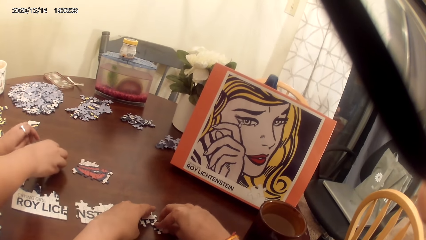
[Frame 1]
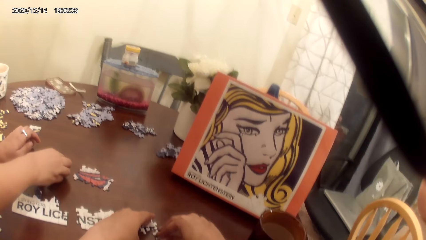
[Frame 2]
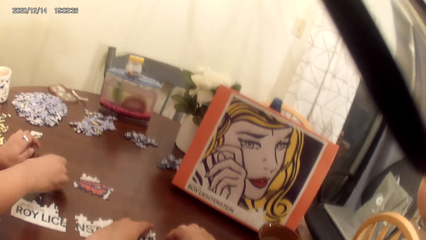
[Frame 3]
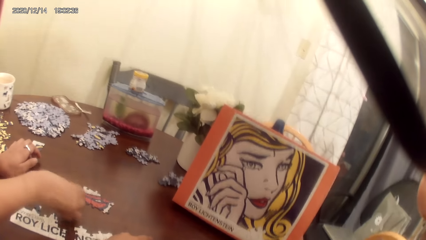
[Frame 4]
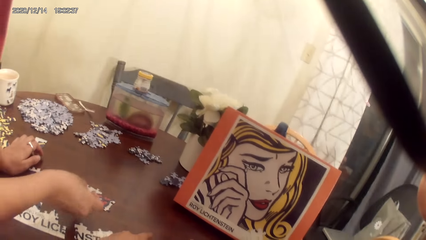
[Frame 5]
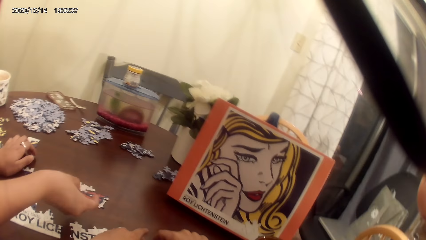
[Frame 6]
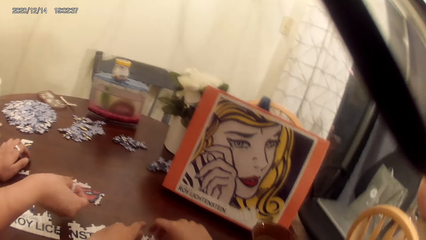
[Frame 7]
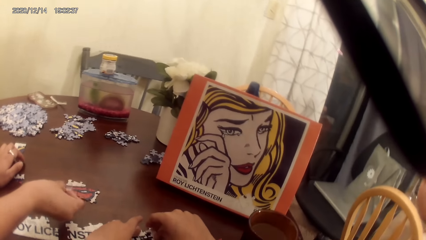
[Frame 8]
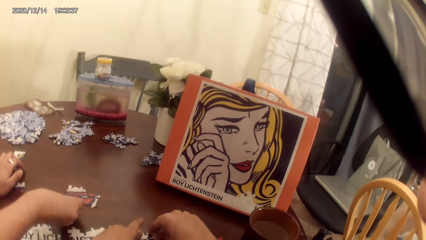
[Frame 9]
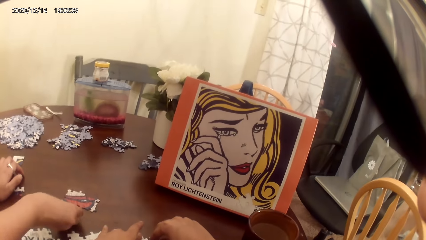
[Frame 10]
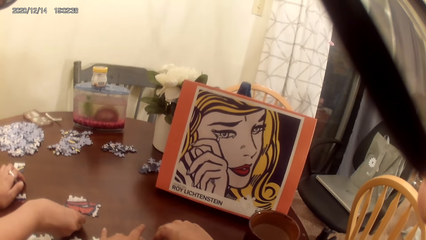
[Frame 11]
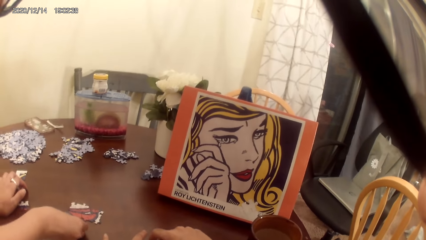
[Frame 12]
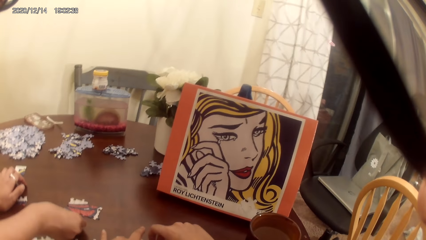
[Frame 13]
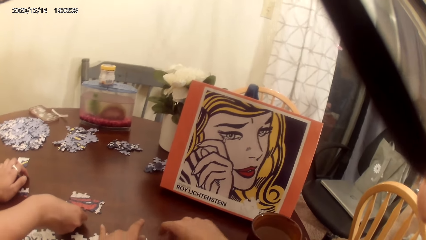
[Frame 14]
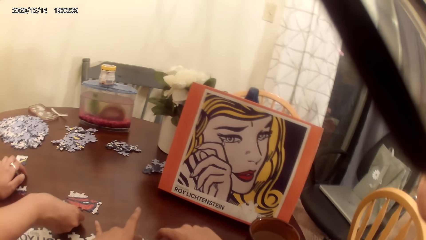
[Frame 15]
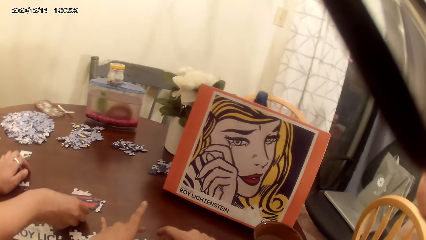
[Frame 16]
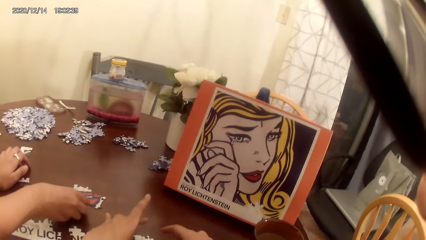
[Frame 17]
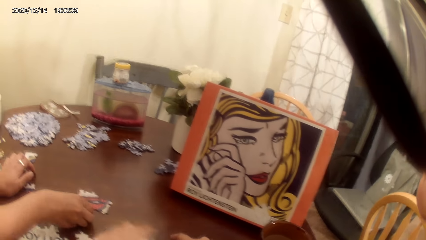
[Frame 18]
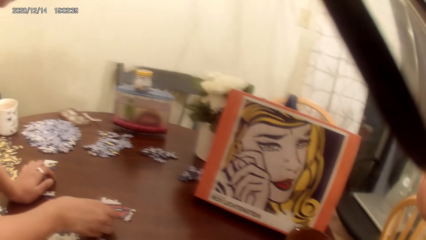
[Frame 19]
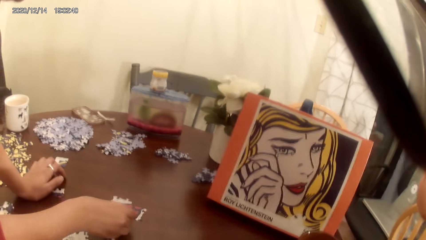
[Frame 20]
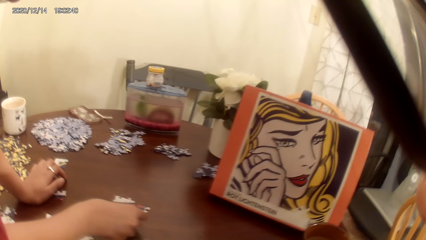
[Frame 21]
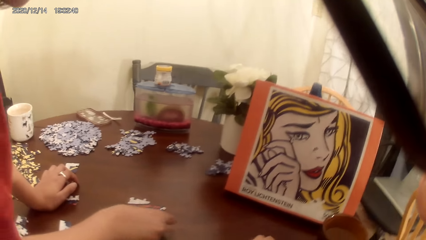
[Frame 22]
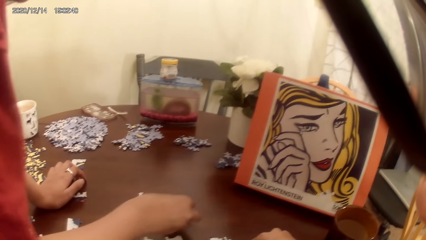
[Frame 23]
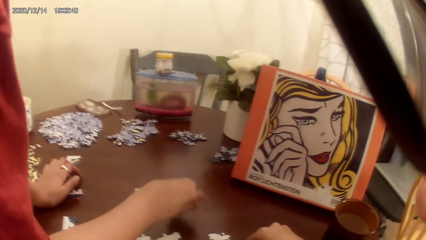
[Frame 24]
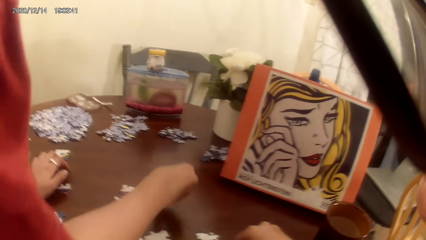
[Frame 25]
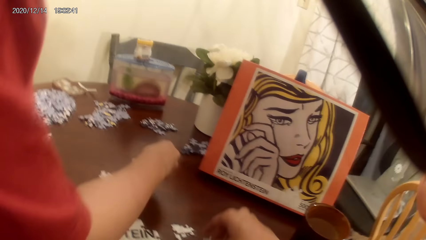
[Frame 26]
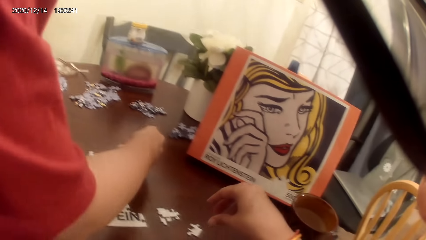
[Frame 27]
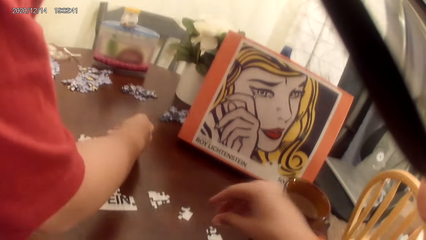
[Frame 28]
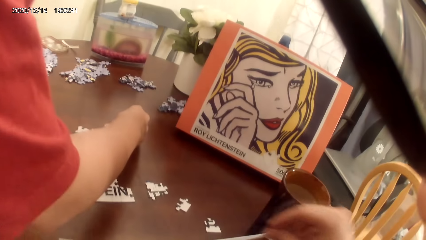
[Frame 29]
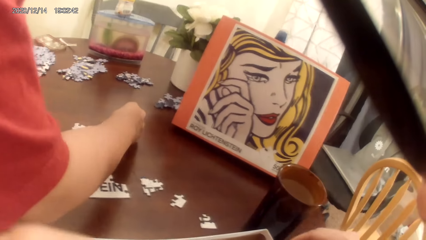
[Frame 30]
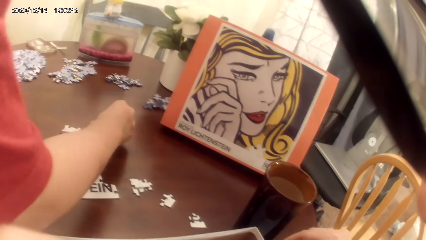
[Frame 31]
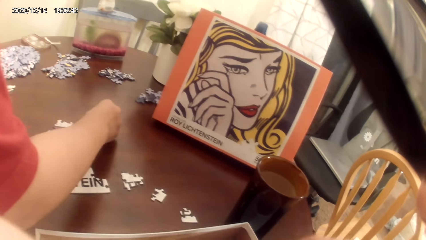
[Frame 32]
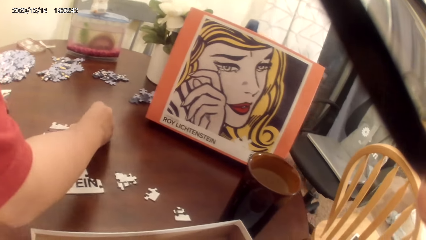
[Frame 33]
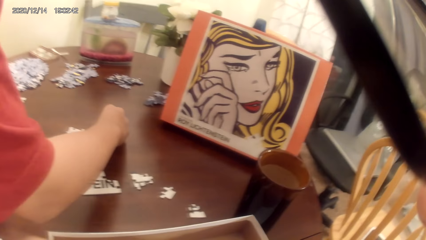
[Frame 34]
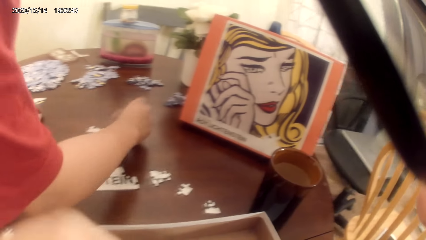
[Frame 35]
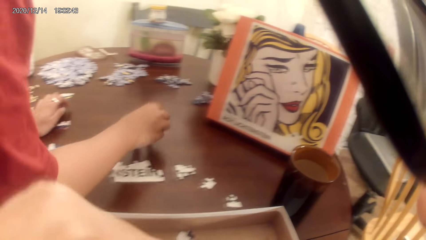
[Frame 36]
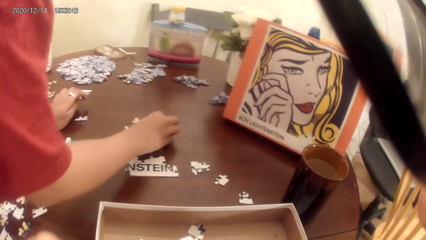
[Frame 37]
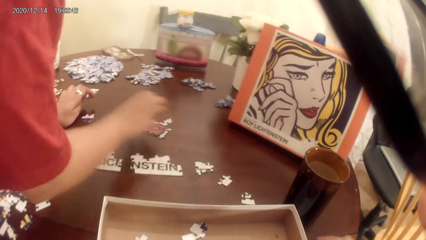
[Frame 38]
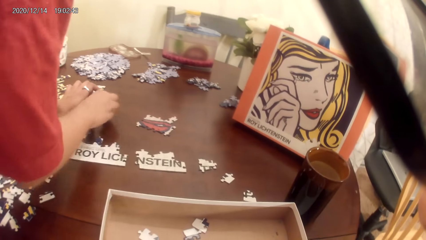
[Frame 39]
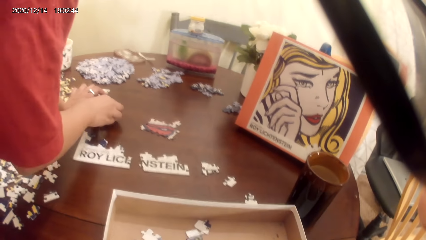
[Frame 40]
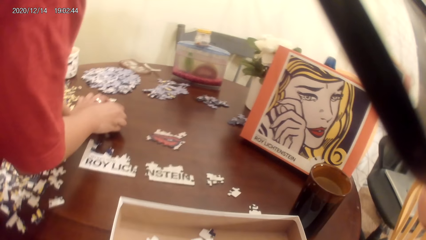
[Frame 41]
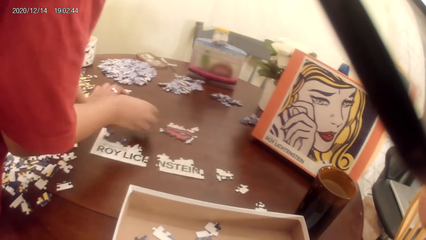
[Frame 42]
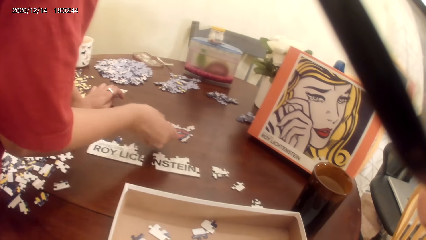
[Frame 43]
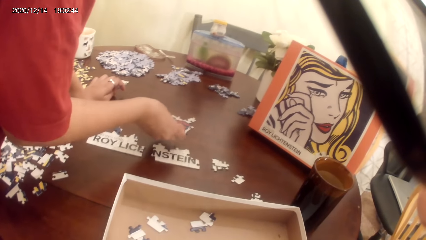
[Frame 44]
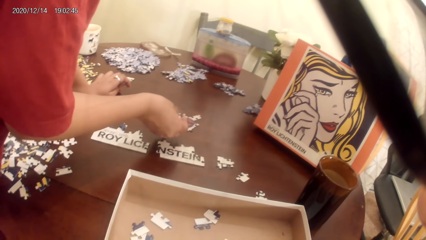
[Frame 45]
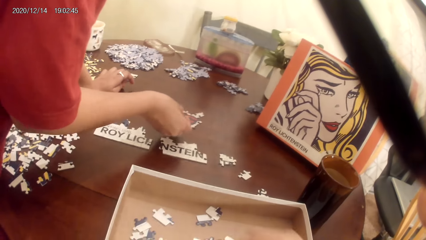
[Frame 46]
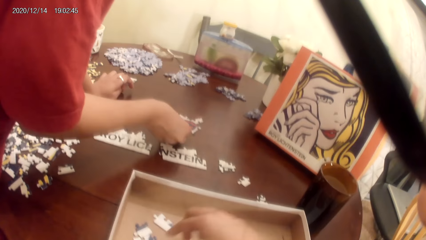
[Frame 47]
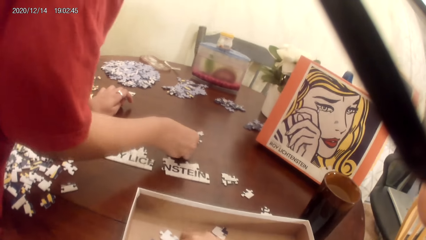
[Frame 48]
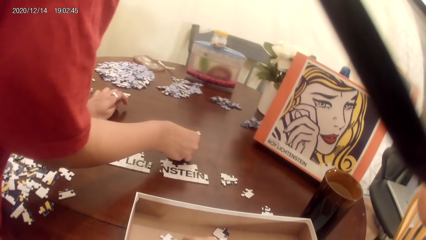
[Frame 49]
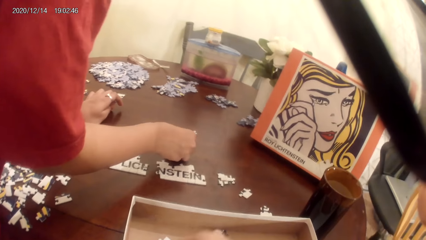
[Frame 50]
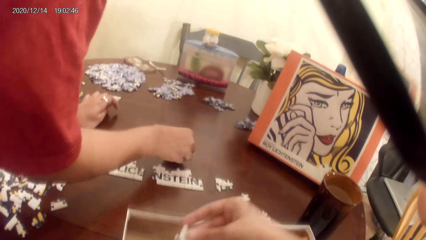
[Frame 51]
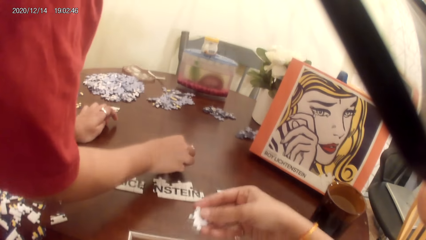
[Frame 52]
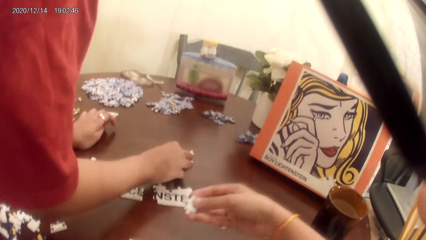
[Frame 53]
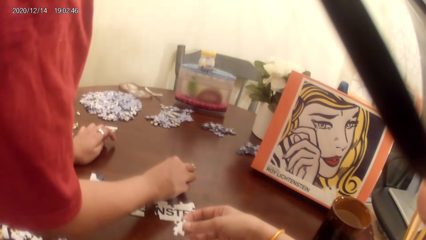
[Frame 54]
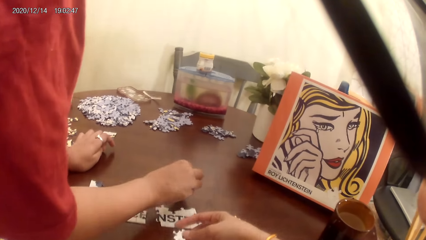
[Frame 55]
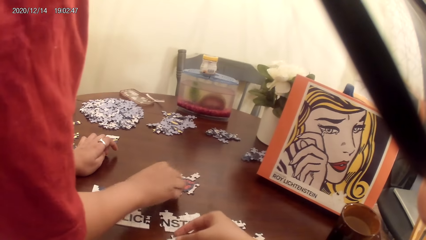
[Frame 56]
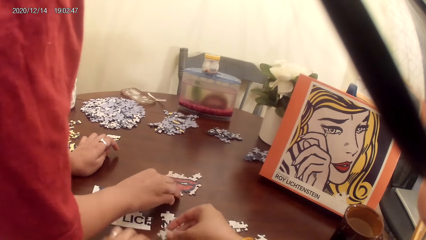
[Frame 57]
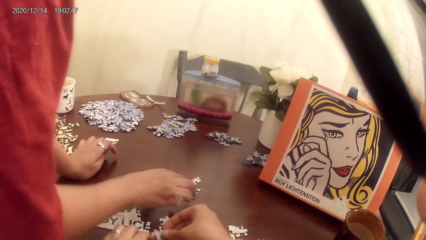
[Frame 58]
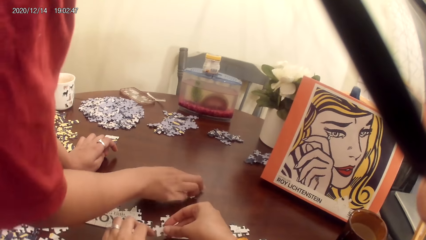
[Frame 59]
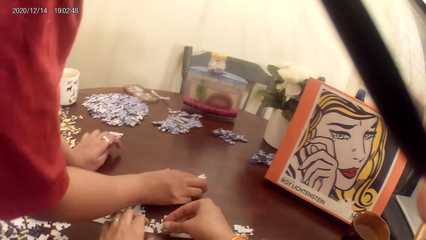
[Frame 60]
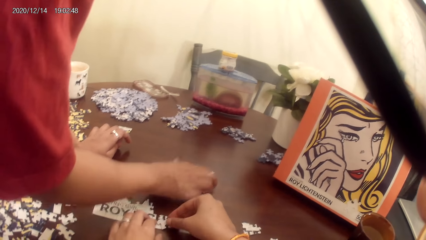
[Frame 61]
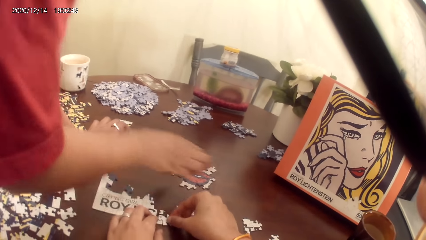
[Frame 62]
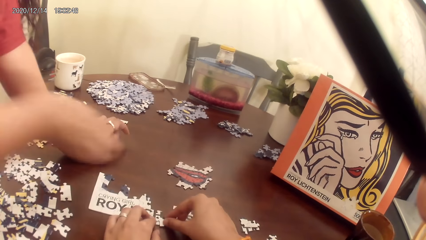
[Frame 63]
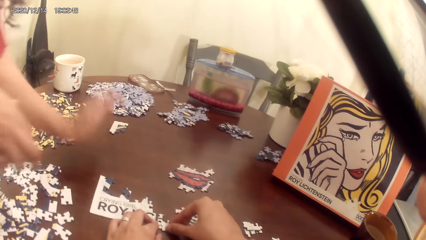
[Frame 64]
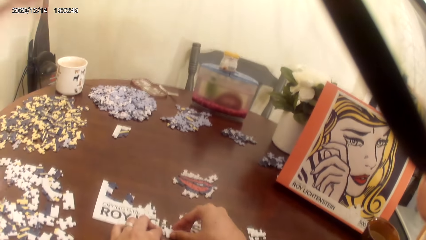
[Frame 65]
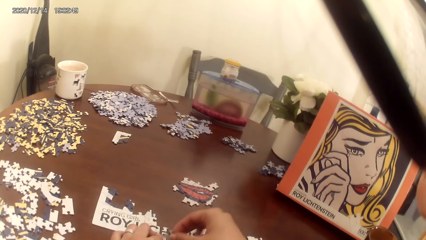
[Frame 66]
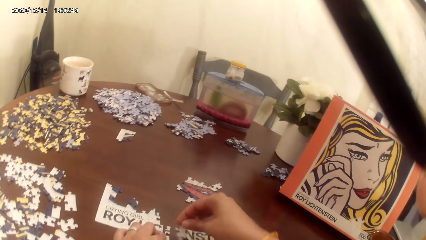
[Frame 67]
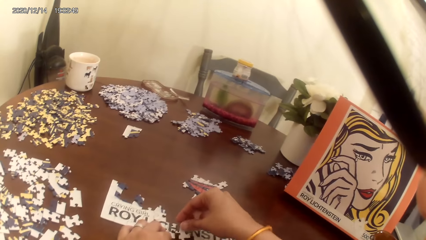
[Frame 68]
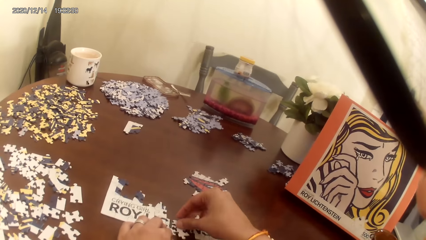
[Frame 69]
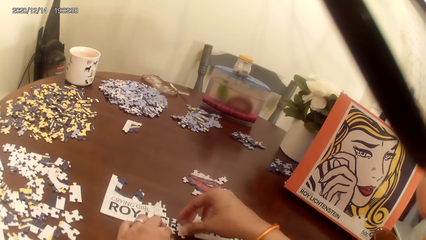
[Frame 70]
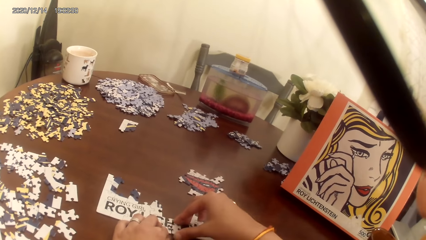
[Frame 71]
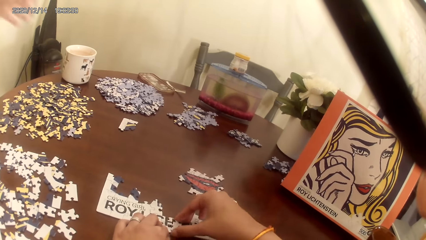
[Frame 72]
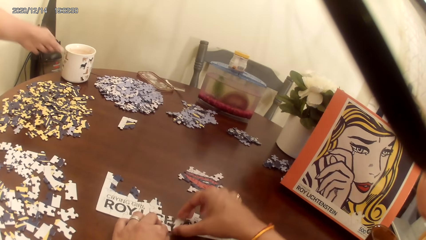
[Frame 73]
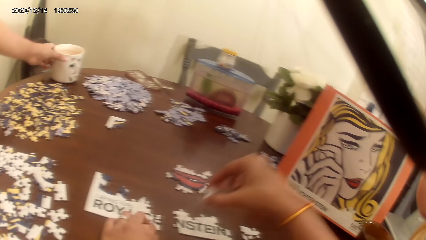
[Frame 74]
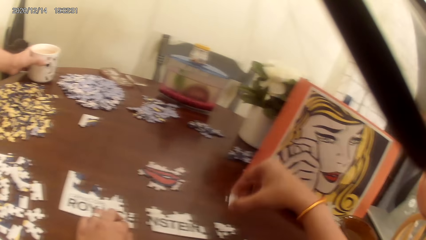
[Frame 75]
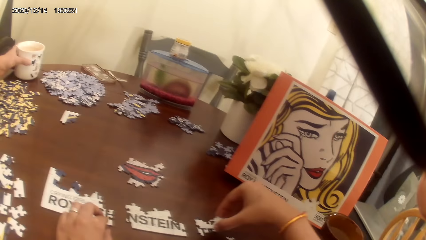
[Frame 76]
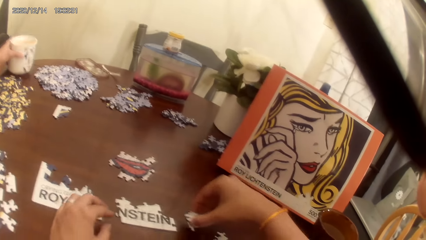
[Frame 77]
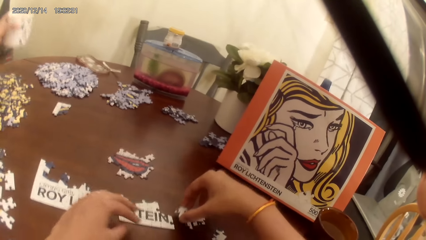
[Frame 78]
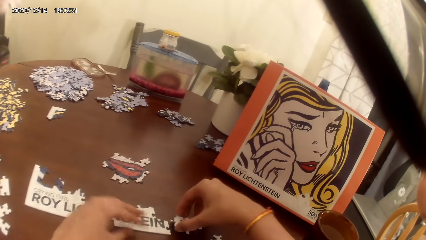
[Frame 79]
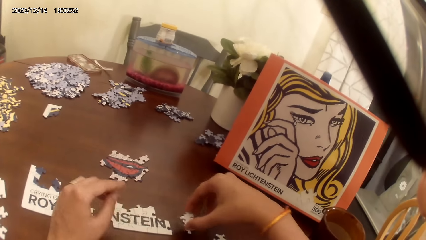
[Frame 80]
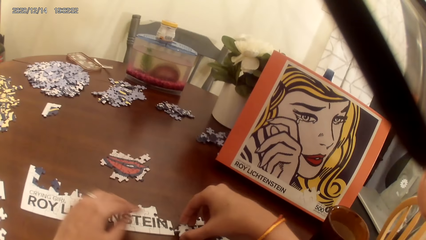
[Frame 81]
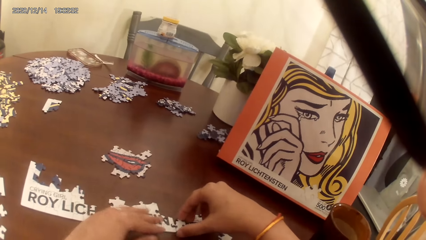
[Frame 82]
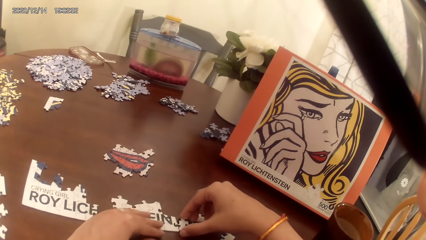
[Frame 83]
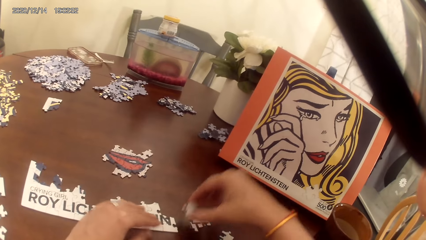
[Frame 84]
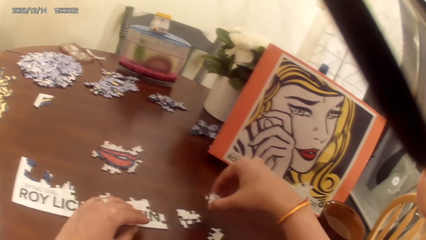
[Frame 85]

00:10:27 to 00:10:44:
The camera wearer talks. The camera wearer and a lady act on music from a radio. The lady plays the dominoes game. The camera wearer and the lady act on the music from the radio. The camera wearer plays the puzzle game. The lady picks up a mug cup of tea.
